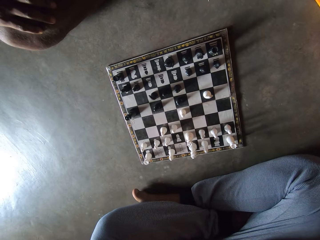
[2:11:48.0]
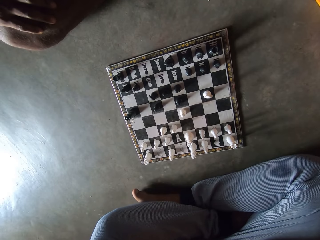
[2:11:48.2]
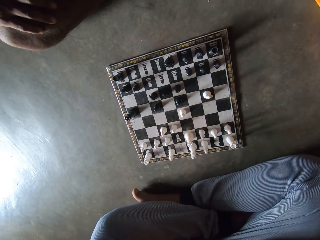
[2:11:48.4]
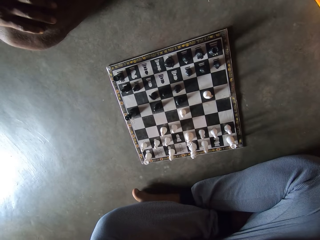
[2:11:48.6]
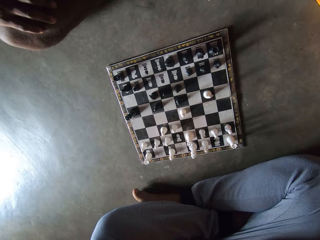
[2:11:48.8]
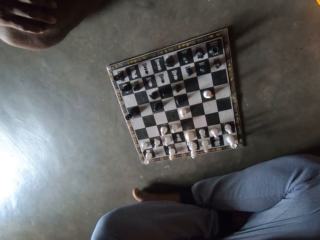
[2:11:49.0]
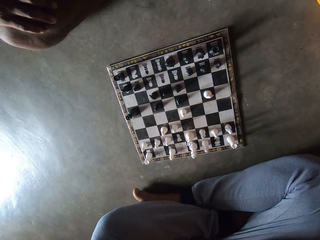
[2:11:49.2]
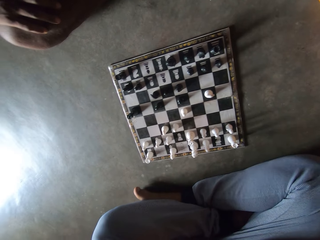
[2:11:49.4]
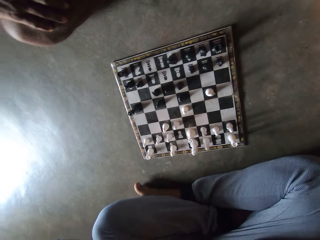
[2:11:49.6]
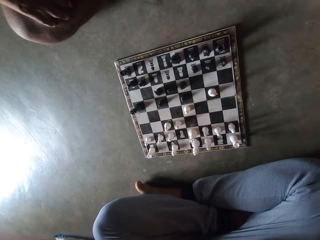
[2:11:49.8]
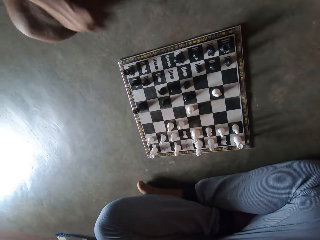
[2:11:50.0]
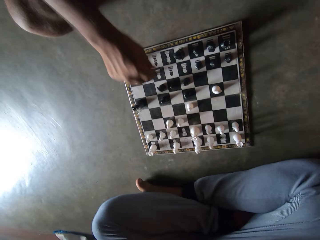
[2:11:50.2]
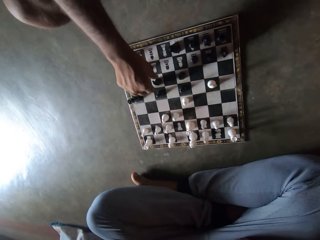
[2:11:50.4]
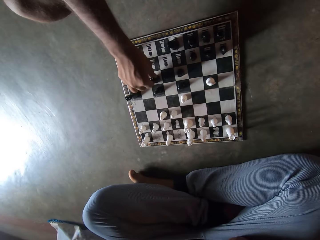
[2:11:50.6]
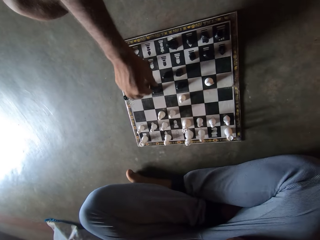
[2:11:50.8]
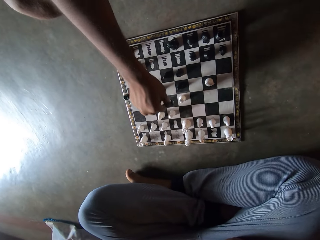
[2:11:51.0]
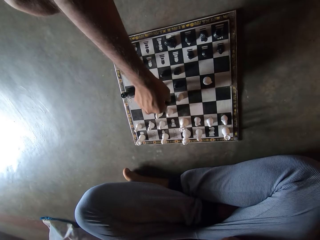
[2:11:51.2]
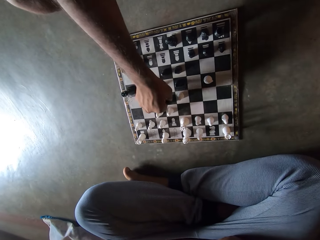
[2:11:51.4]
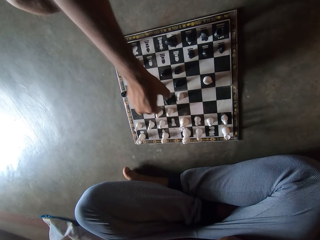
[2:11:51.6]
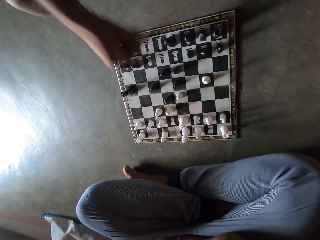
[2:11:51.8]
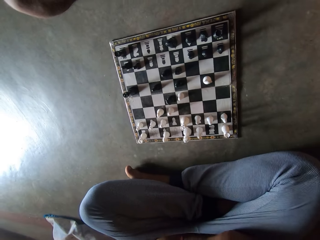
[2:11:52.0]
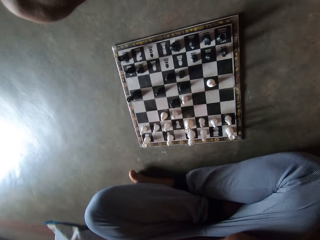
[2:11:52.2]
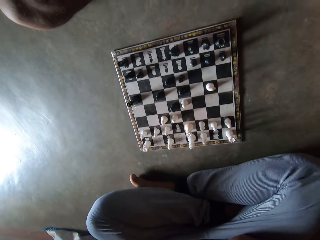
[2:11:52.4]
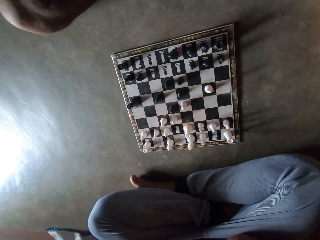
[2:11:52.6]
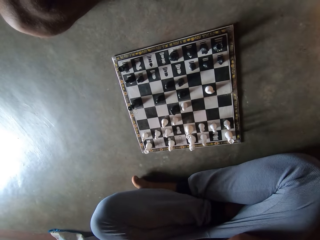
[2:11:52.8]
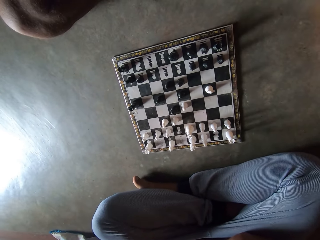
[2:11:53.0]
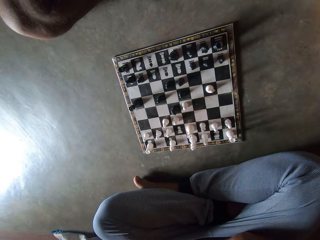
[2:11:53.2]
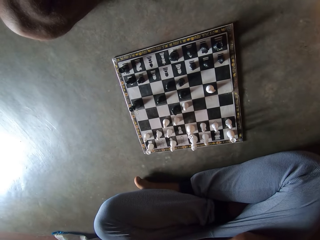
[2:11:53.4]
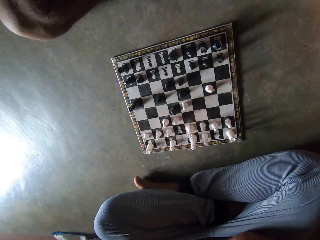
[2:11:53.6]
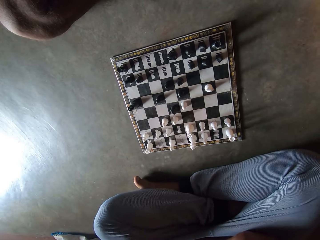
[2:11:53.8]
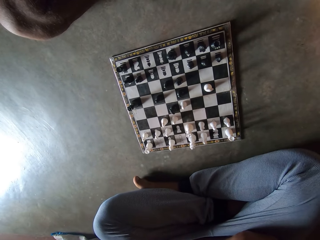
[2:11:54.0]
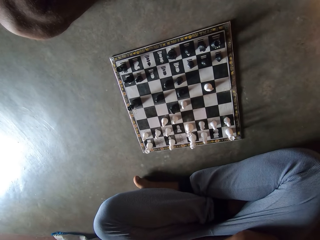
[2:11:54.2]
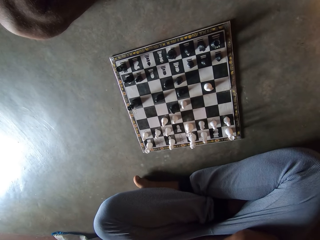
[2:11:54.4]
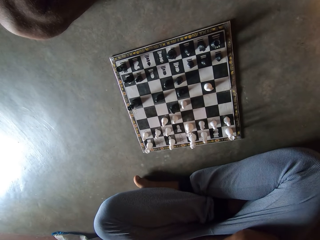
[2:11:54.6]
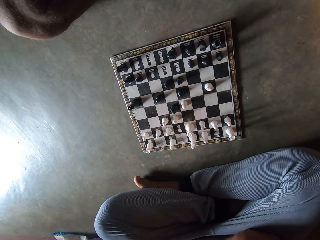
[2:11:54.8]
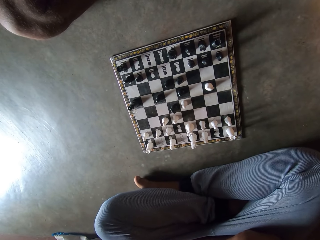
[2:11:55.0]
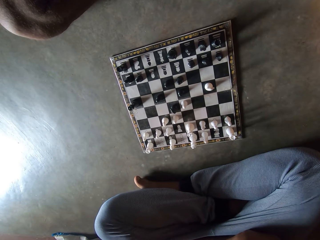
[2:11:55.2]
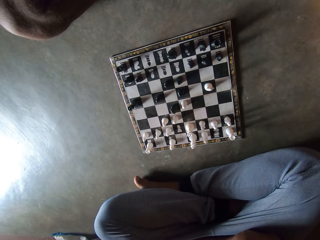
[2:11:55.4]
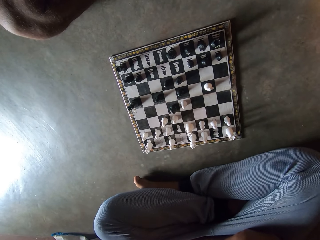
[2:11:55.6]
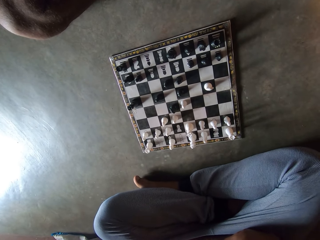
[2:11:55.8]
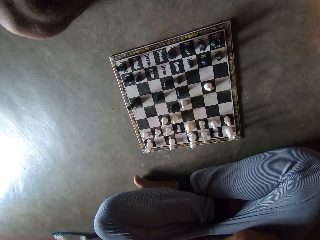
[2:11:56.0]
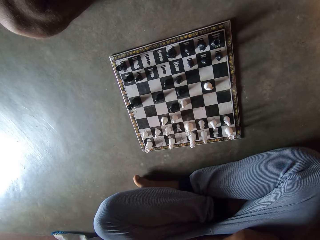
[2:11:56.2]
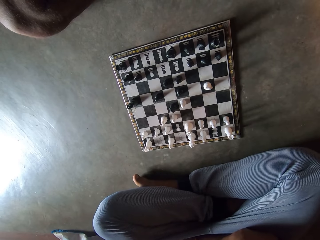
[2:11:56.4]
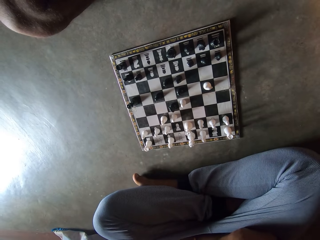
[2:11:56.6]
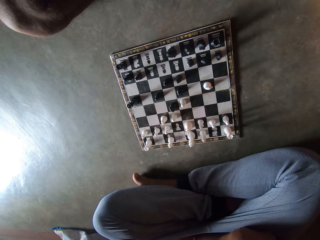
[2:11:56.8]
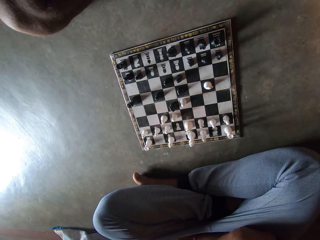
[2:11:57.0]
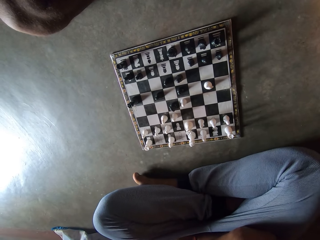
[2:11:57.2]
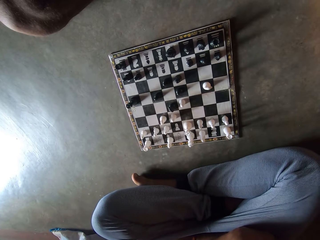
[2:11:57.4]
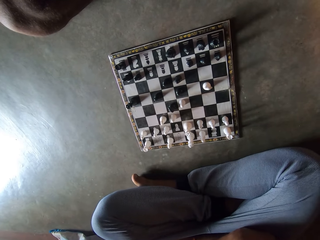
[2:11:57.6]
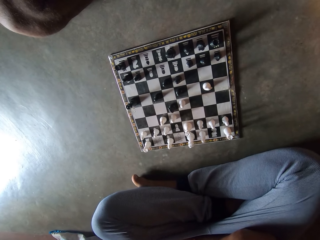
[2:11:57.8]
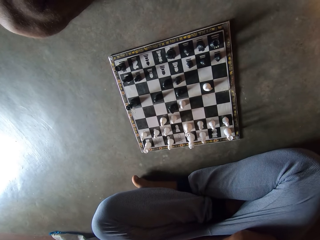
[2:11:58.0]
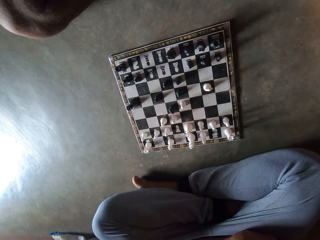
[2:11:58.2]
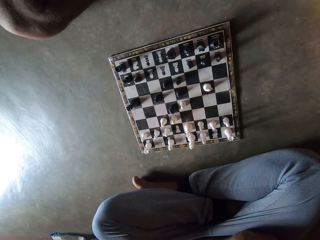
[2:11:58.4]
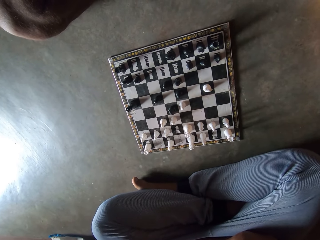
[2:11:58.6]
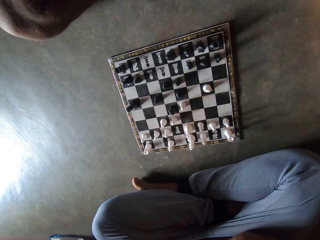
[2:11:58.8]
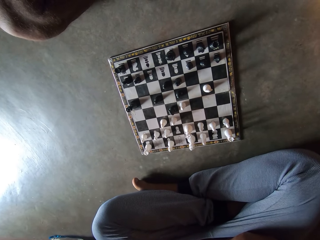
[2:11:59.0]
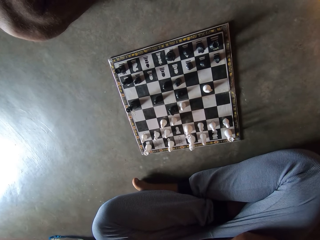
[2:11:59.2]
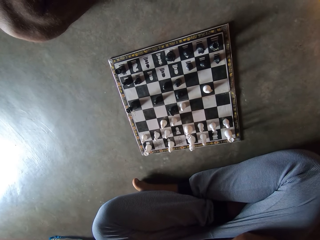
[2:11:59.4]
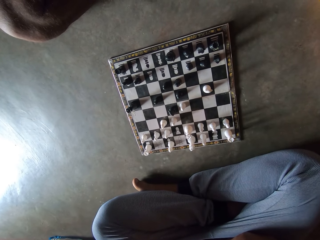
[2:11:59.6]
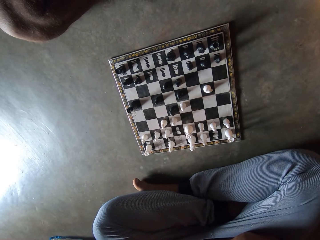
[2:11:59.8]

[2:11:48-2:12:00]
A man moves a black chess piece on the floor with a hand. The man looks at a chessboard on the floor.

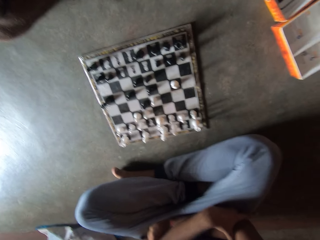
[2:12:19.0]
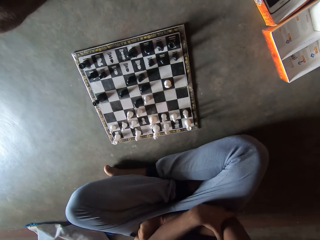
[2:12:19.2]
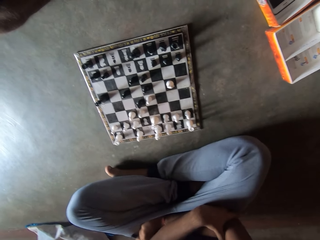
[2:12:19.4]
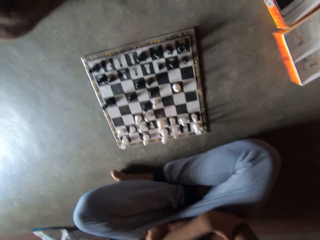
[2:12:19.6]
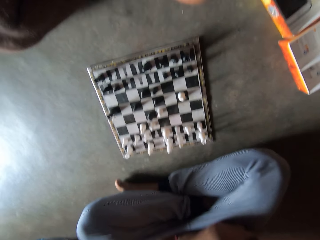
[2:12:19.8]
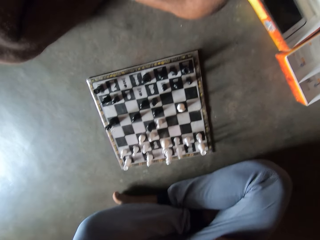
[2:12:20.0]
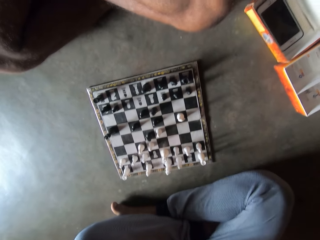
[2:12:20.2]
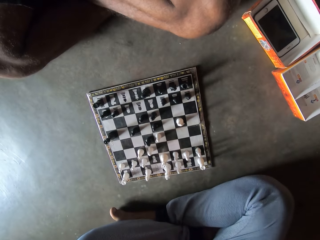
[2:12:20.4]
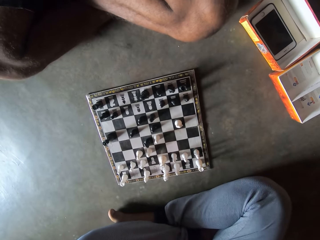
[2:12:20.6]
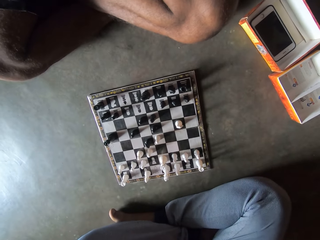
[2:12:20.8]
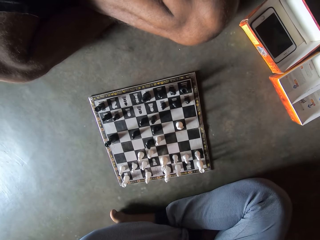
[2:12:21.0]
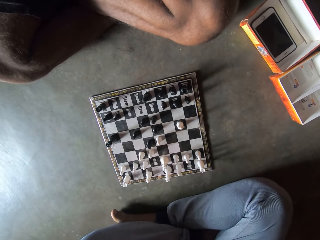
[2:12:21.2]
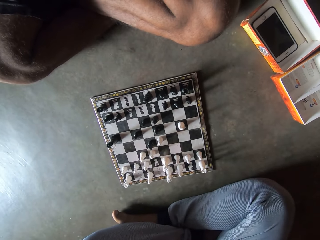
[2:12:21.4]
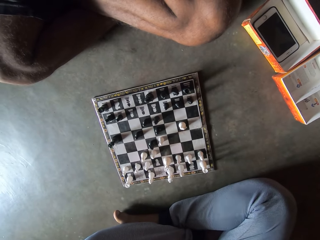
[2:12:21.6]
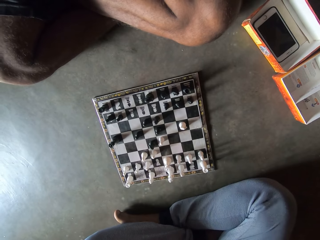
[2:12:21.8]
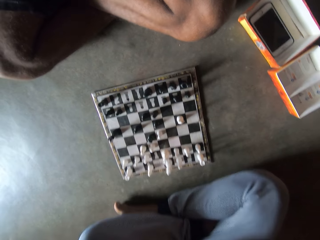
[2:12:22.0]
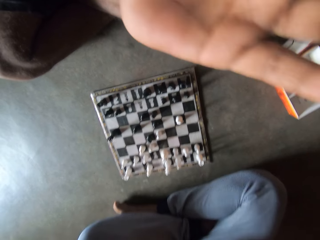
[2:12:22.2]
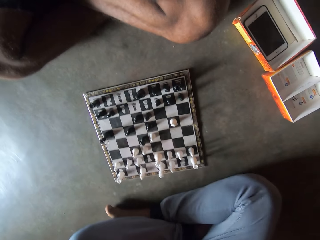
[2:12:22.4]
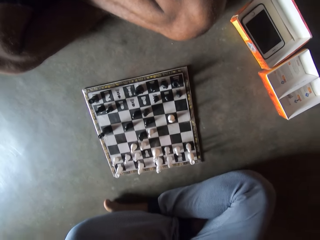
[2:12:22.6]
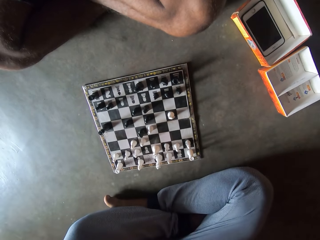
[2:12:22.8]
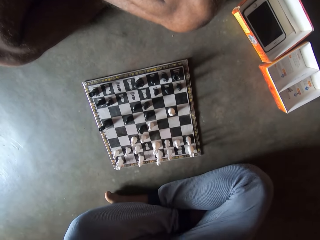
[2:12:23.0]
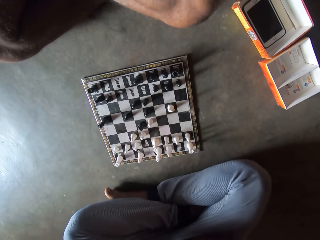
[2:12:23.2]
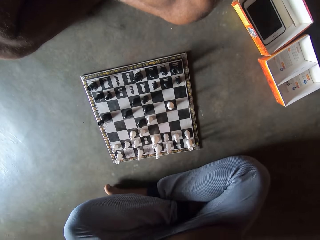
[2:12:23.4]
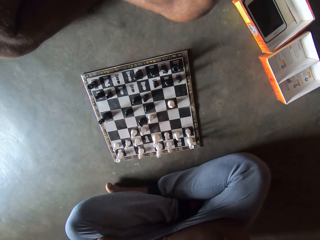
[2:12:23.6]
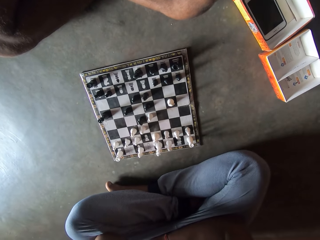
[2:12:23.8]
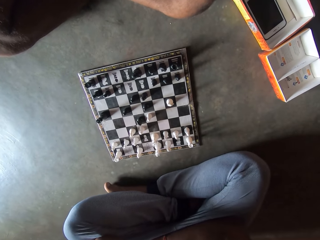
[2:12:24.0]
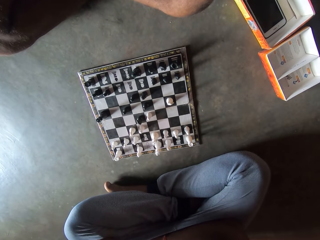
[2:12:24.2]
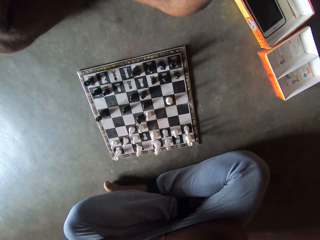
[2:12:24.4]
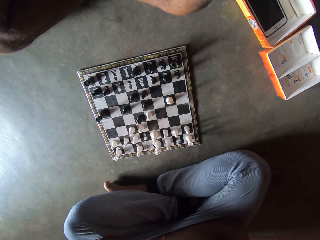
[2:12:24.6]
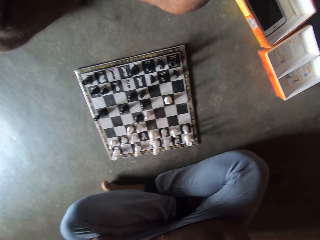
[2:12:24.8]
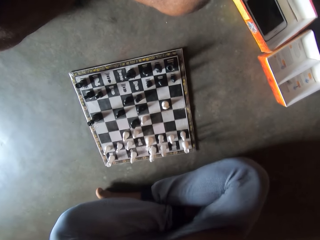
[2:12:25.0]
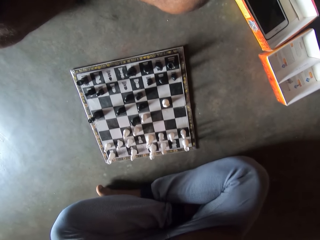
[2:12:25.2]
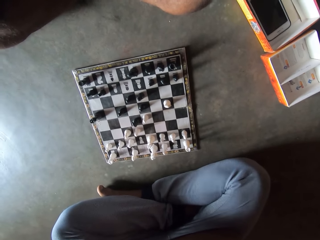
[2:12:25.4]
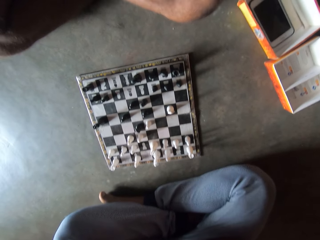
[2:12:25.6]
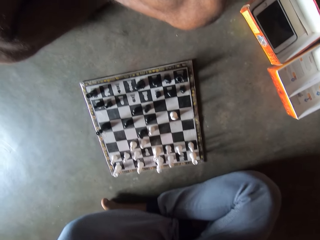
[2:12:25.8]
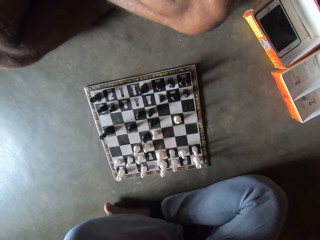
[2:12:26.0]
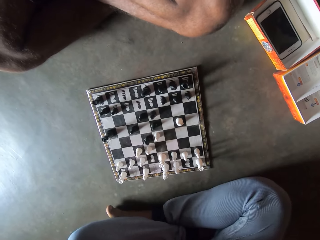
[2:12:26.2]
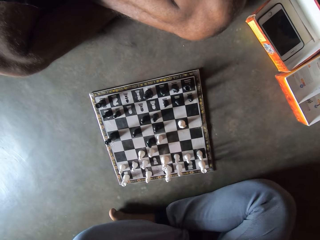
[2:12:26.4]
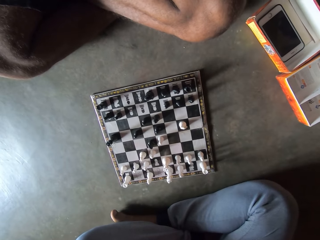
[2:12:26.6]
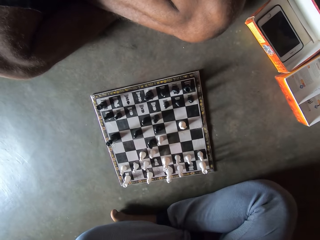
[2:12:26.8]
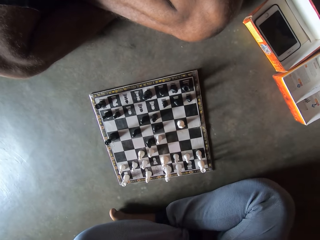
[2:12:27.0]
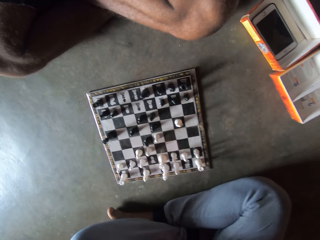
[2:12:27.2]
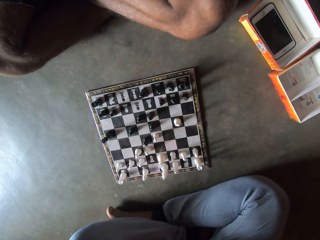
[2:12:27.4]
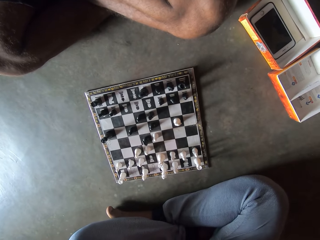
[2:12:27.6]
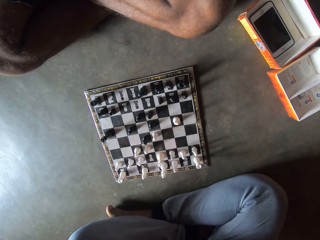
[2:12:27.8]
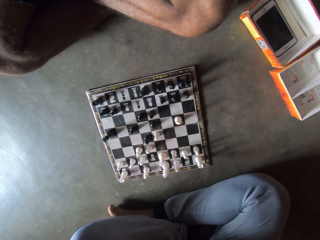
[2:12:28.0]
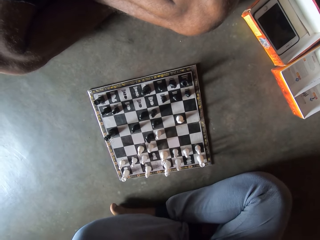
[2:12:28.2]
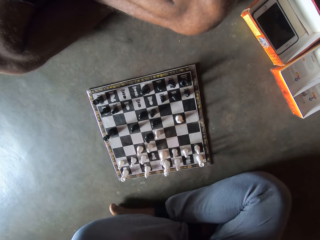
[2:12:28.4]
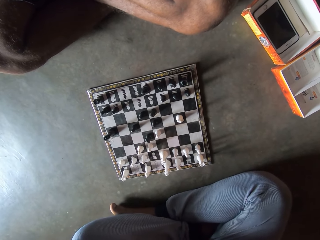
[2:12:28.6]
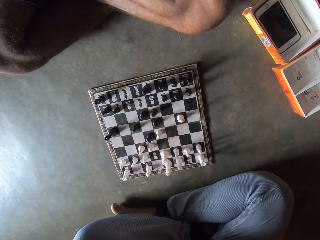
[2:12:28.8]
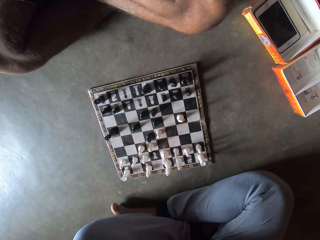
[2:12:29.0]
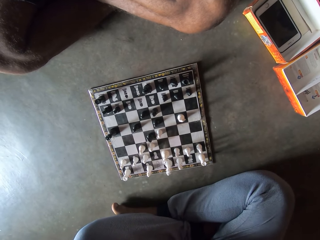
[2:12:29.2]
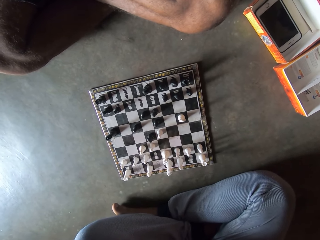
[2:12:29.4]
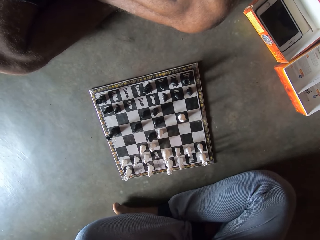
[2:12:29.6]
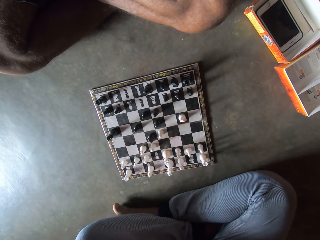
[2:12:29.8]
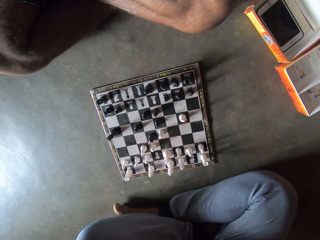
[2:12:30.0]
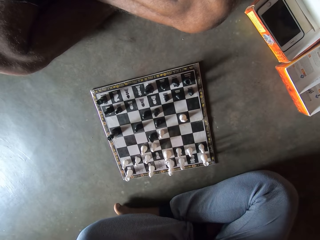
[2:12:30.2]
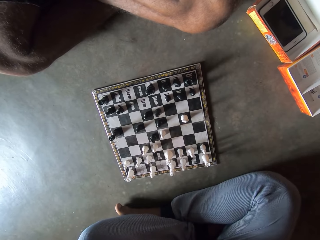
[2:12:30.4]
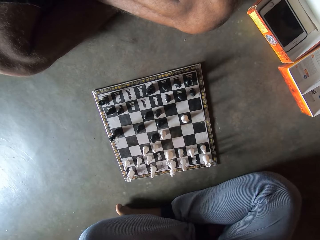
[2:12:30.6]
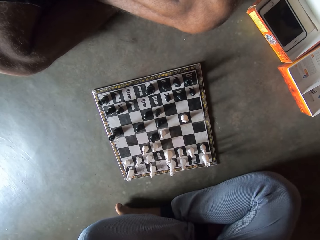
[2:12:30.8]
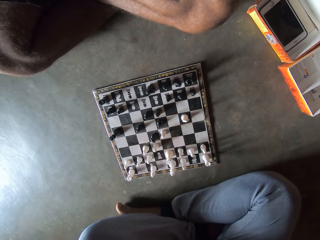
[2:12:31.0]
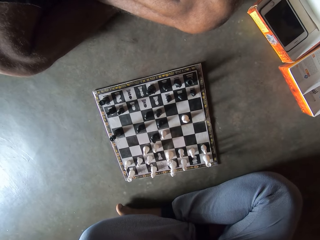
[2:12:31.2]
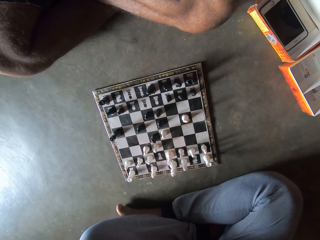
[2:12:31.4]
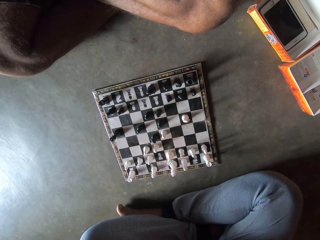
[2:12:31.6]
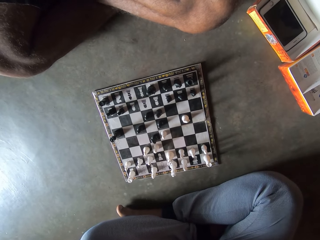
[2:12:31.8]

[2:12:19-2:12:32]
The camera wearer looks around a room. A man waves up a hand. The man looks at a chessboard on the floor.
